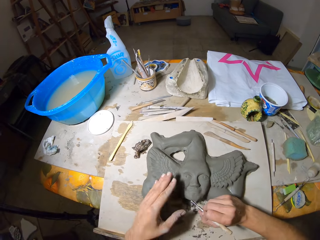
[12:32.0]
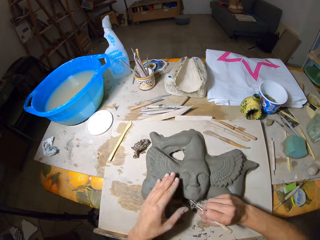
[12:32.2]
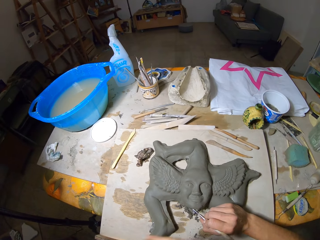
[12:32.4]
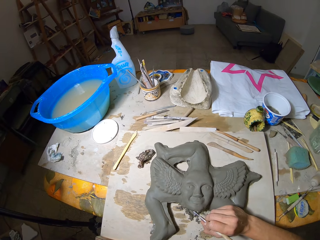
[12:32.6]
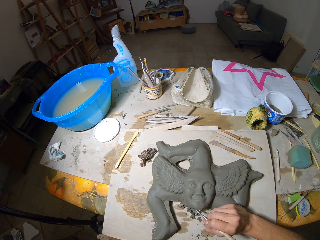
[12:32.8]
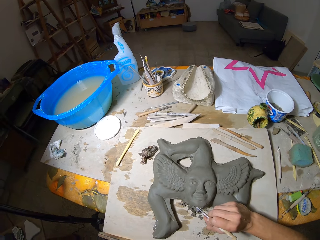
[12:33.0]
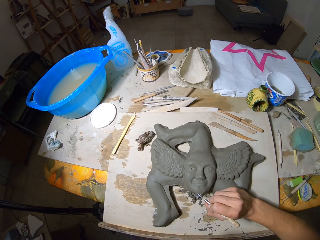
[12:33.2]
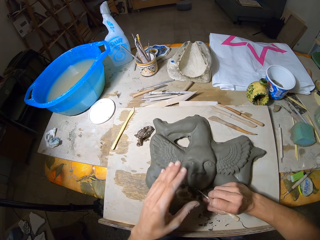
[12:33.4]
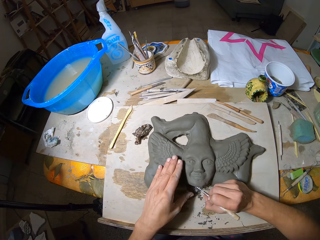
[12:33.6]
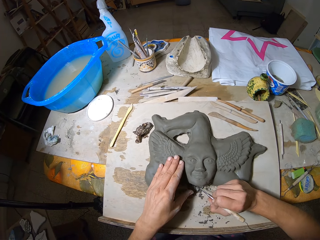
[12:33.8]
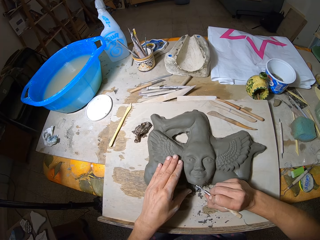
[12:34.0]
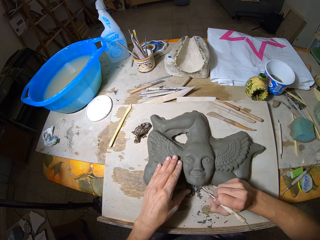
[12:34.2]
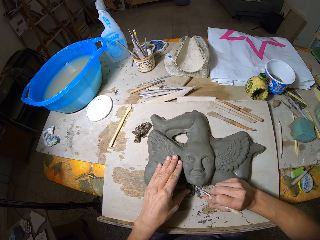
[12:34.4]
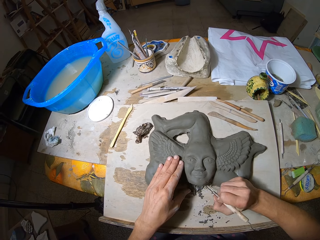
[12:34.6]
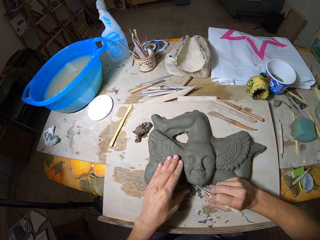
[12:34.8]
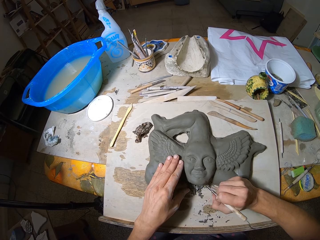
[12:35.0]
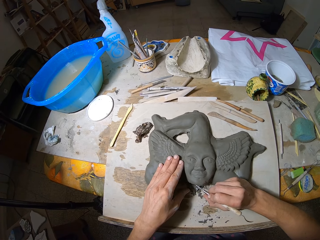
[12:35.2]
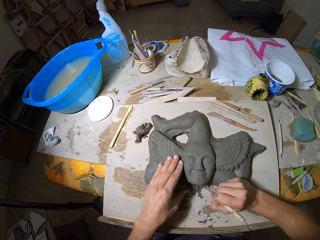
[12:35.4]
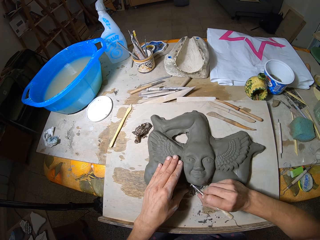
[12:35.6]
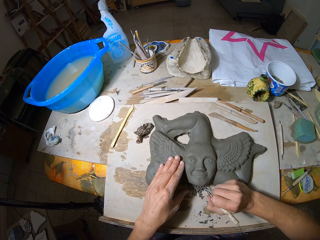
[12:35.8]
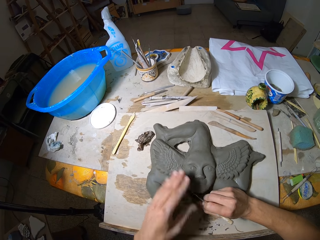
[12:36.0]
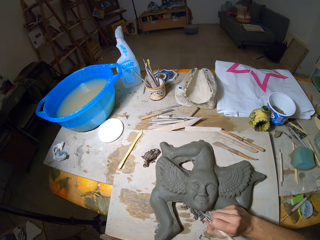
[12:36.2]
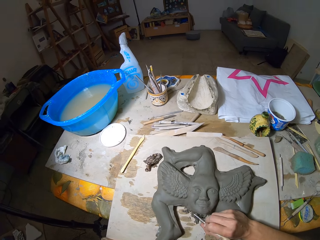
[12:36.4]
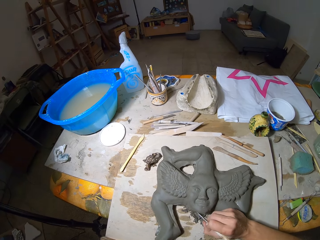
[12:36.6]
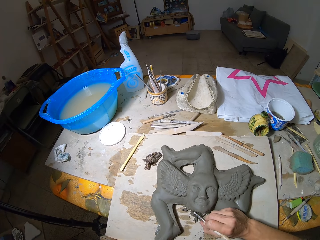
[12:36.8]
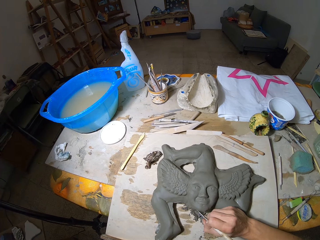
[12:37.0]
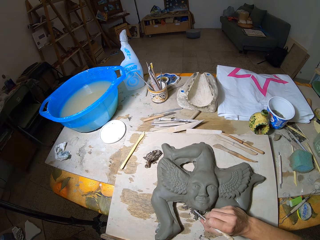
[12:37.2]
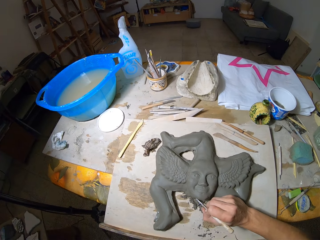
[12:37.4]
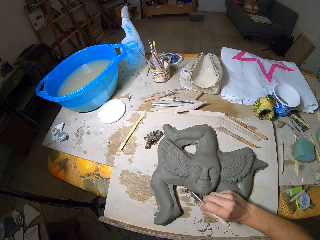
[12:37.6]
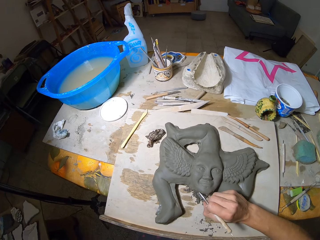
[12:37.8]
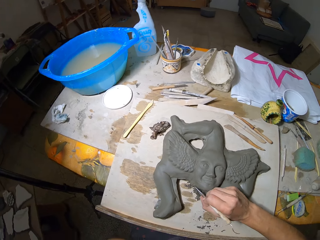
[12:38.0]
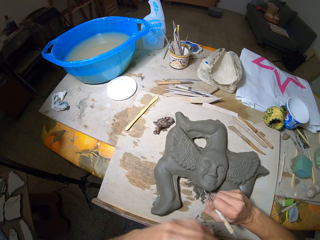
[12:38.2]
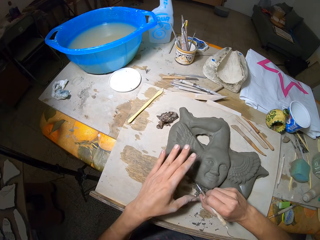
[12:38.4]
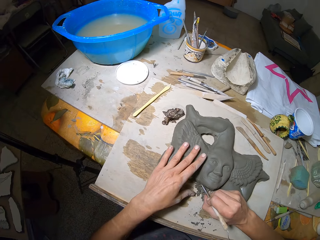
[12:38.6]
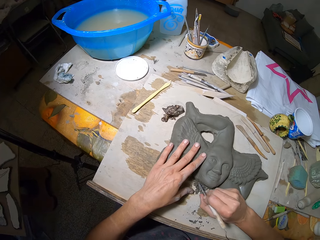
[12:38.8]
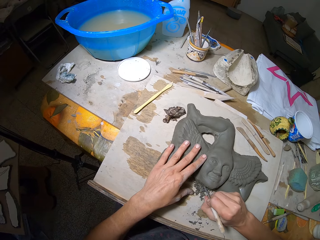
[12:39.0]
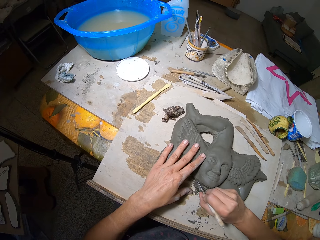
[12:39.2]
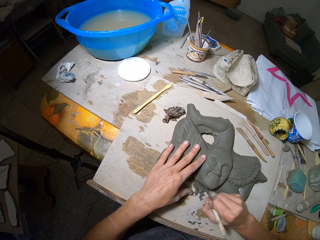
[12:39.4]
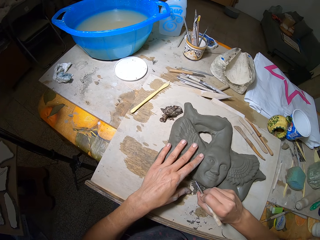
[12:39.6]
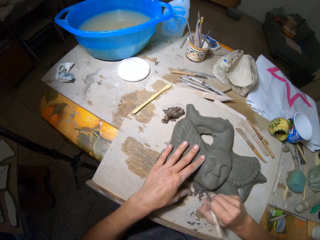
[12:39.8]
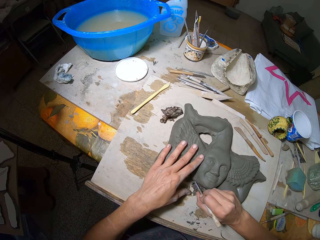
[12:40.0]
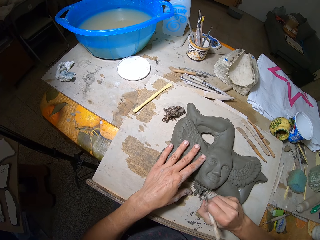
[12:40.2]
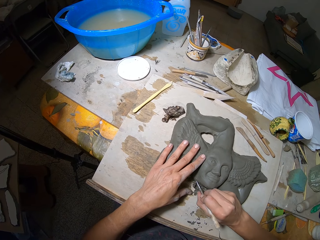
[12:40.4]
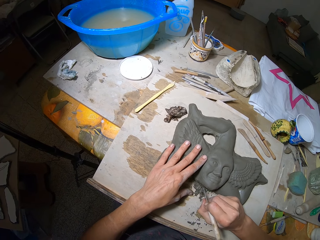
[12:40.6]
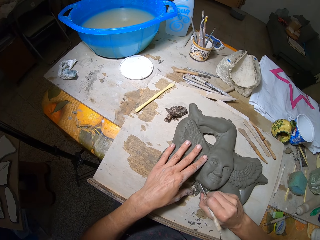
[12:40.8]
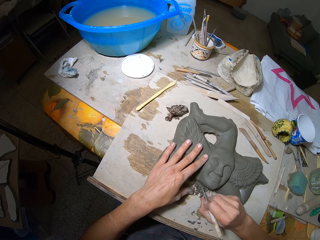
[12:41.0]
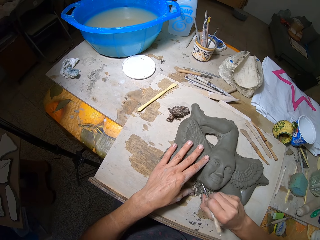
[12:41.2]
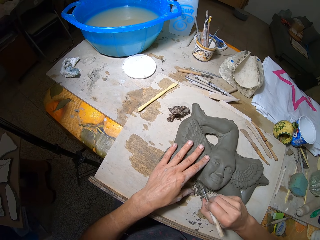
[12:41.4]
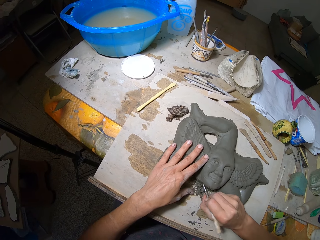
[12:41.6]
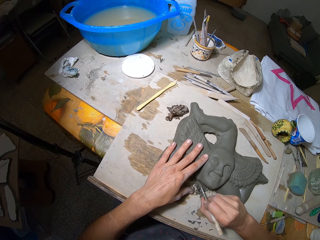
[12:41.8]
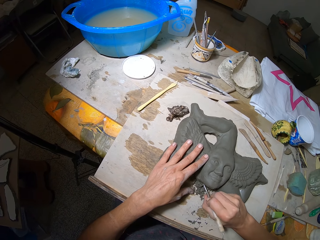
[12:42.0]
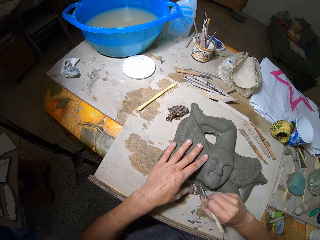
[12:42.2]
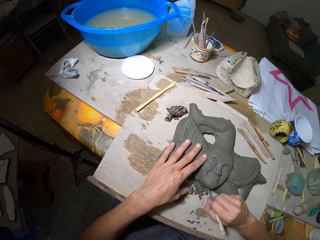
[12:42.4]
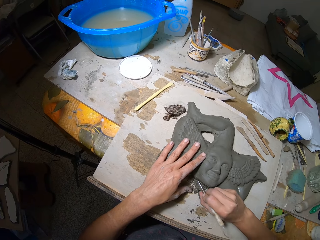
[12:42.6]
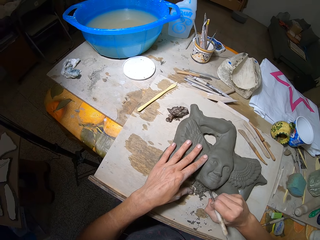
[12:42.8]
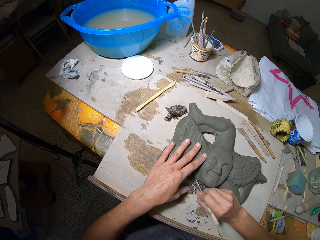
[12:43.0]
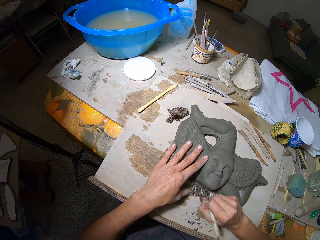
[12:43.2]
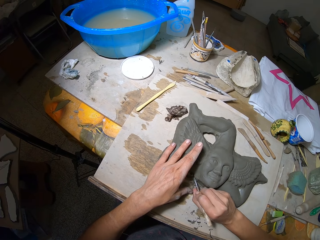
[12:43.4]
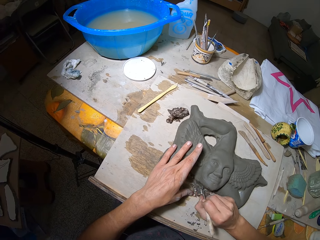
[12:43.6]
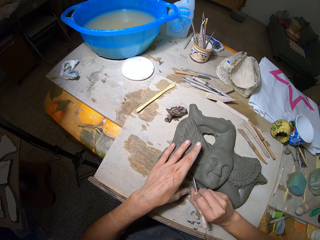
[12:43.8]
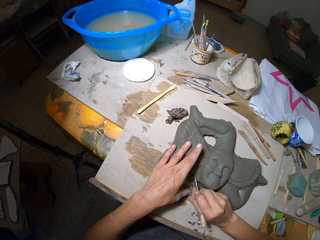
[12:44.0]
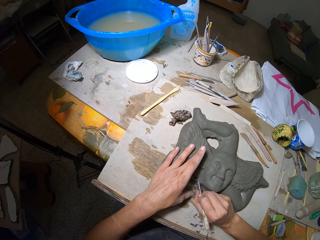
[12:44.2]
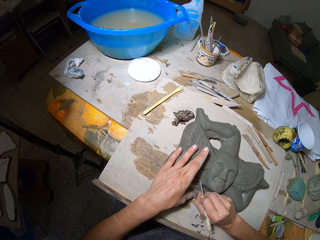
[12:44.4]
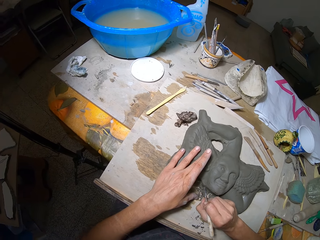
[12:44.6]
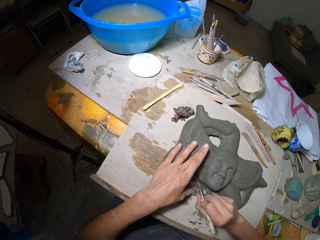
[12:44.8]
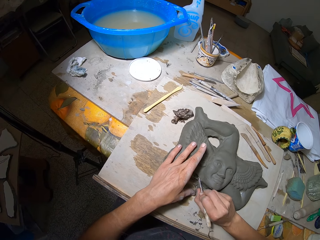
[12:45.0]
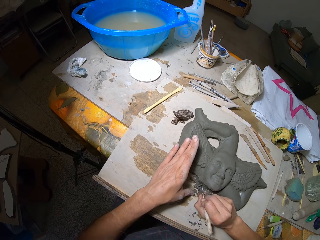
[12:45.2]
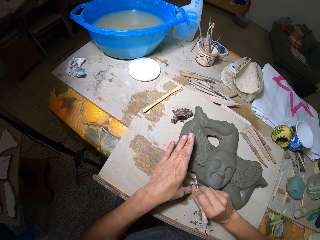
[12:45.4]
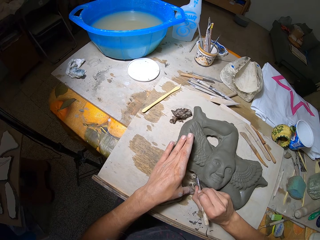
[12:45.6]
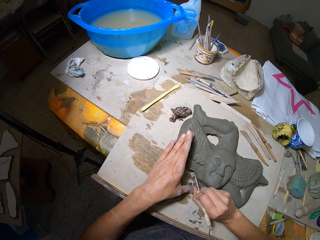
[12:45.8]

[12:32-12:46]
The camera wearer cuts the sculpture. He holds the sculpture with his hands. He shapes the sculpture.

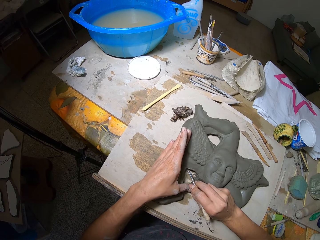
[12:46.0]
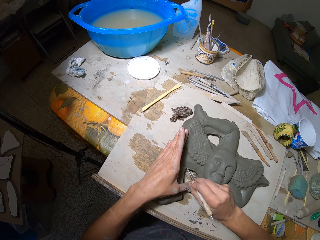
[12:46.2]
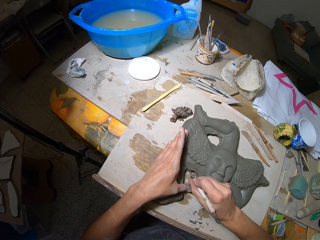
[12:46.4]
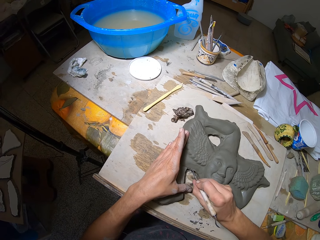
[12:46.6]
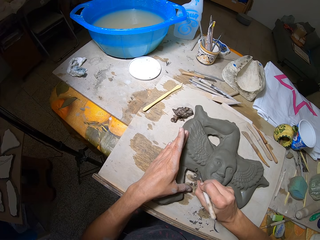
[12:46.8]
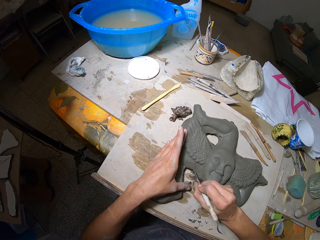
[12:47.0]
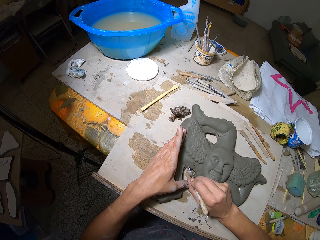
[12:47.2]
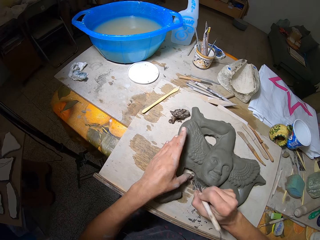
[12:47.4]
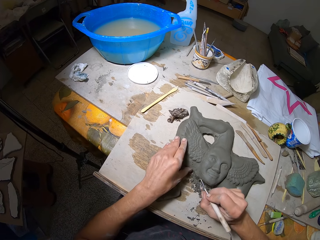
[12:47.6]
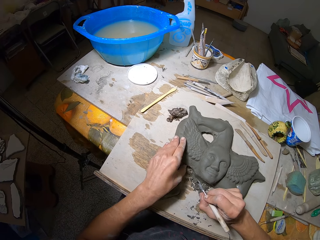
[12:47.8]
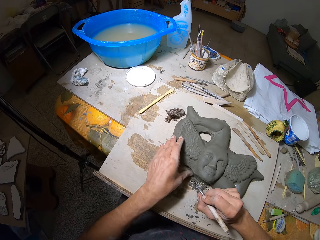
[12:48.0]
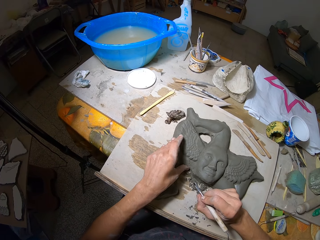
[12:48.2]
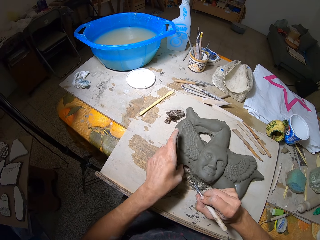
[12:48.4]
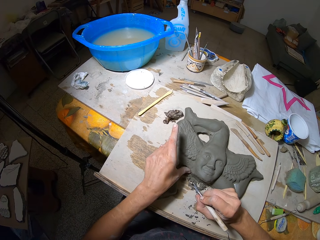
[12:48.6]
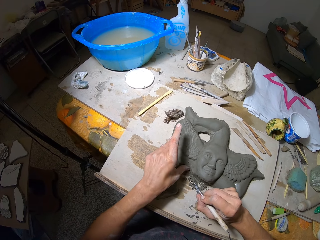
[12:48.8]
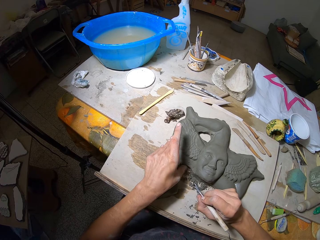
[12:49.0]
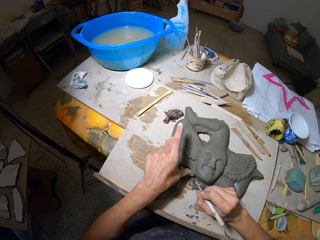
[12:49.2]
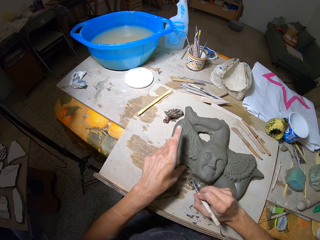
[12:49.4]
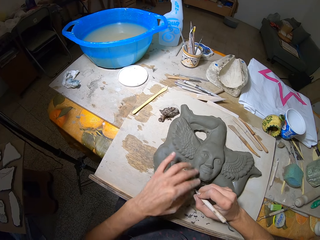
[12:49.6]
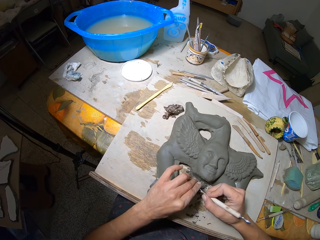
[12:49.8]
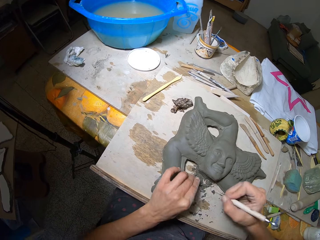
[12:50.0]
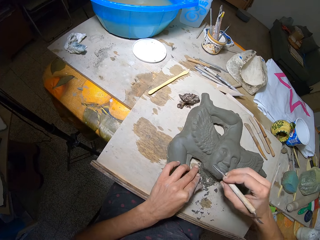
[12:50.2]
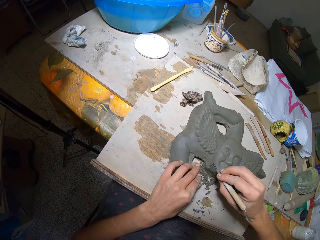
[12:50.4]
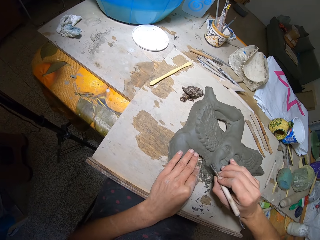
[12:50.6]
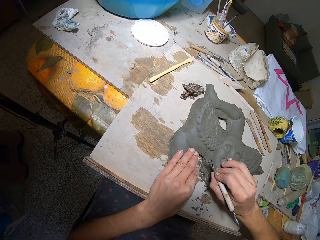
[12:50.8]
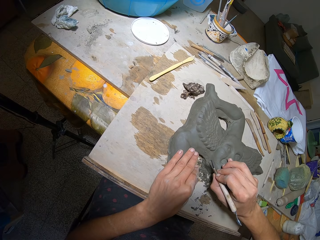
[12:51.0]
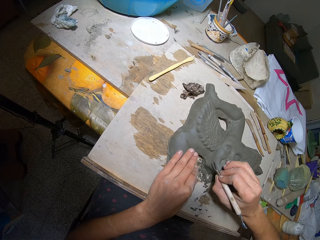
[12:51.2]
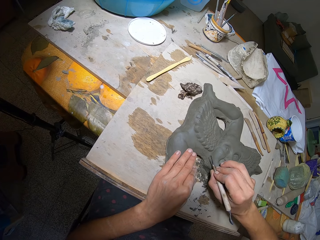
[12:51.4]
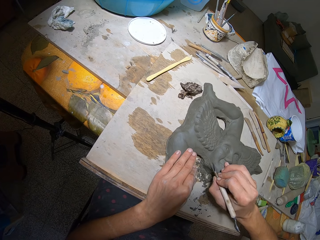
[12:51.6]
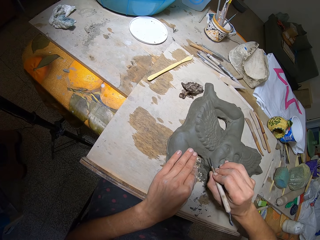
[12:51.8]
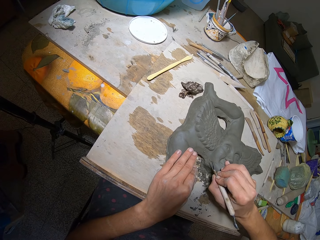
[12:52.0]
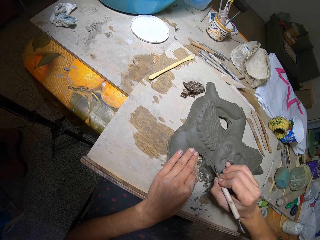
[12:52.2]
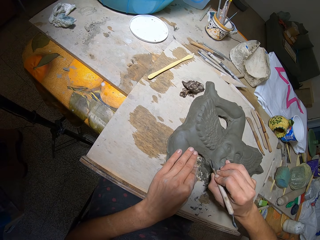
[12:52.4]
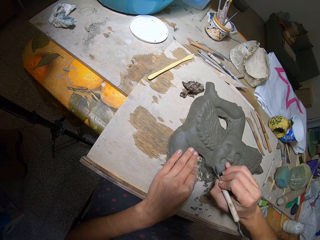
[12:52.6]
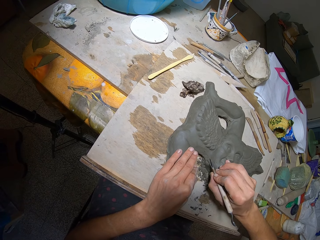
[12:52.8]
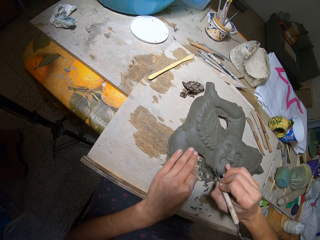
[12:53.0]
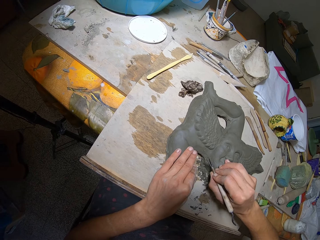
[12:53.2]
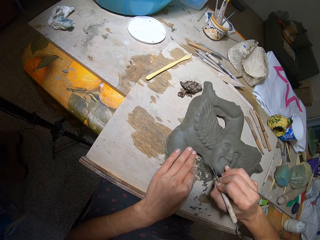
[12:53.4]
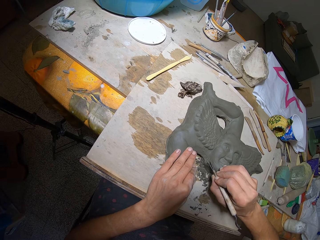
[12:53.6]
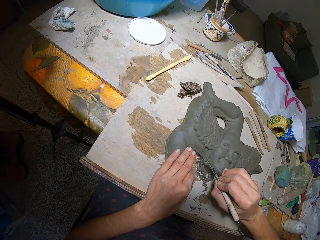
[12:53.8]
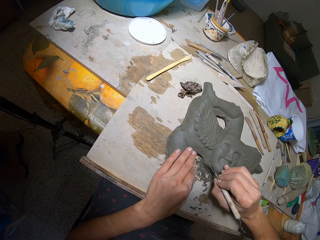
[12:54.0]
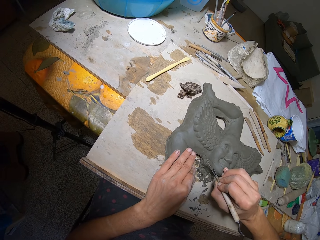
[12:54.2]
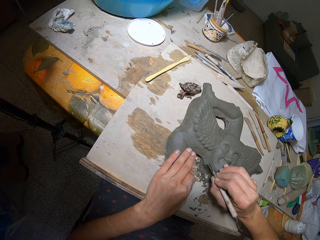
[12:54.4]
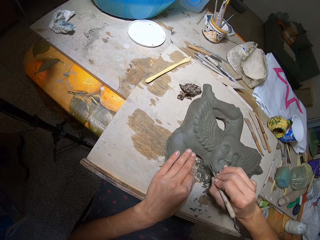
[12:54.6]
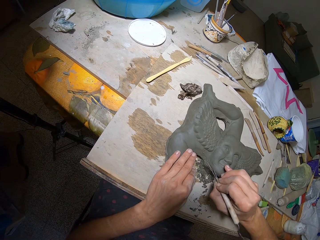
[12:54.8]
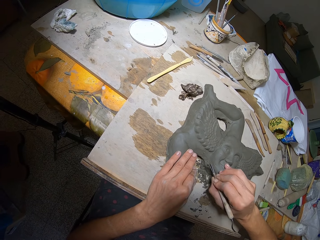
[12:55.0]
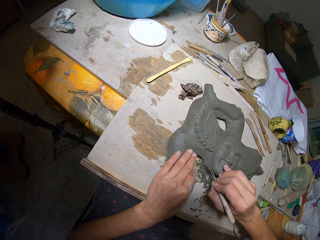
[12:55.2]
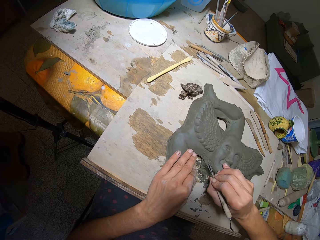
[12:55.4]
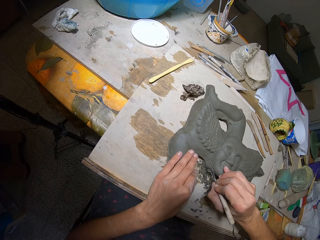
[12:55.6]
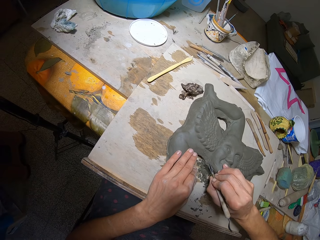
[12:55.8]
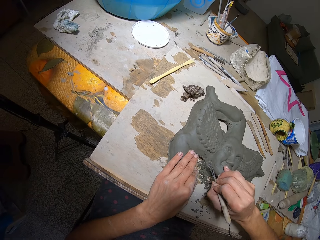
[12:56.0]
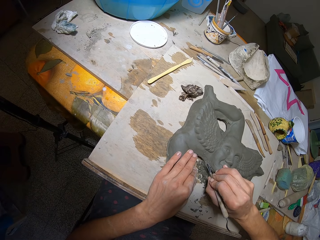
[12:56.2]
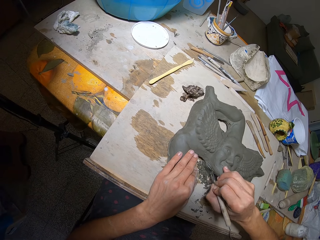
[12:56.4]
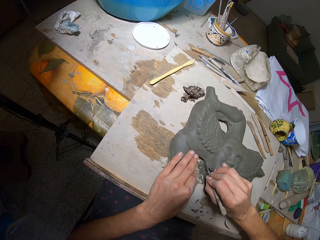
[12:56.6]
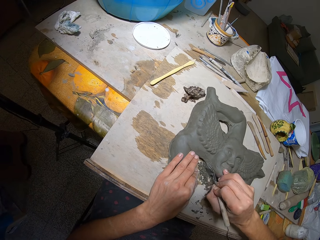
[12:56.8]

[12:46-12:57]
The camera wearer removes the mud with the sculpture. They cut the sculpture. They shape the sculpture with the knife.
